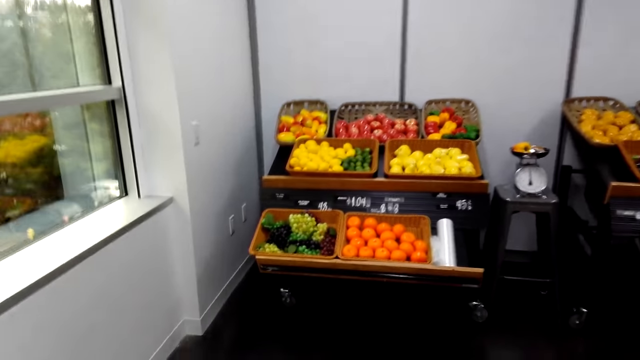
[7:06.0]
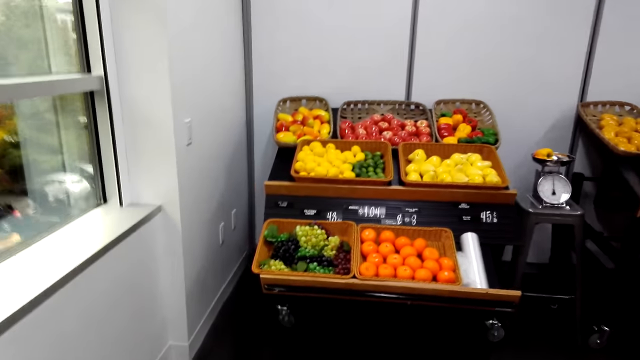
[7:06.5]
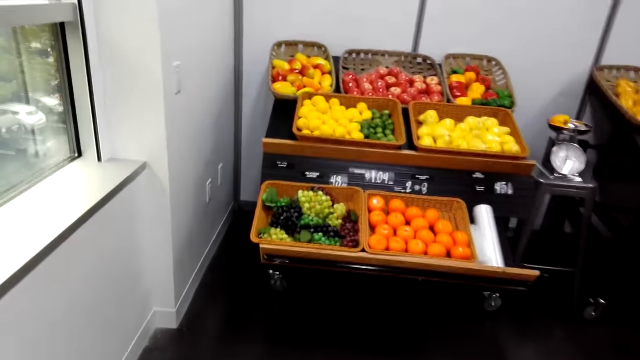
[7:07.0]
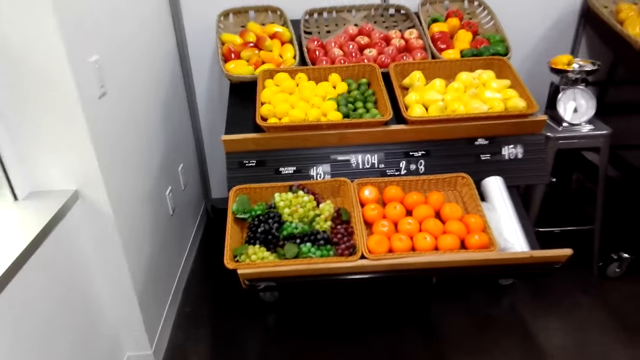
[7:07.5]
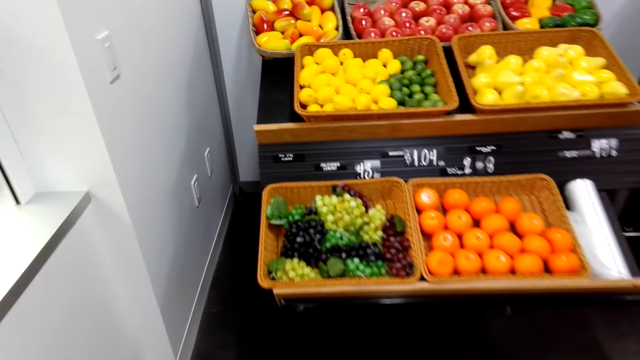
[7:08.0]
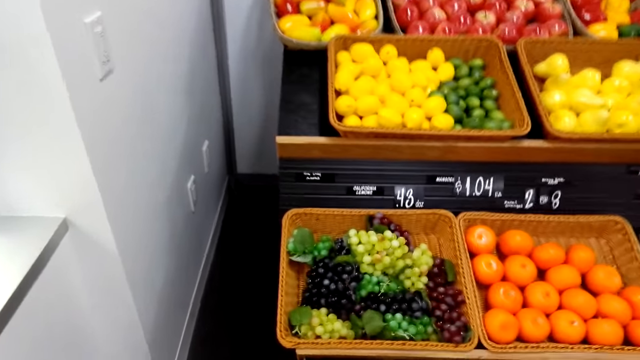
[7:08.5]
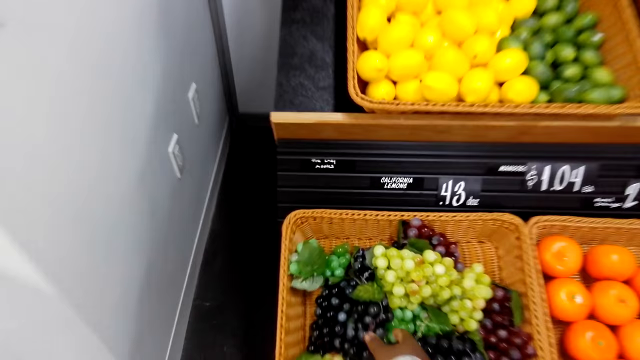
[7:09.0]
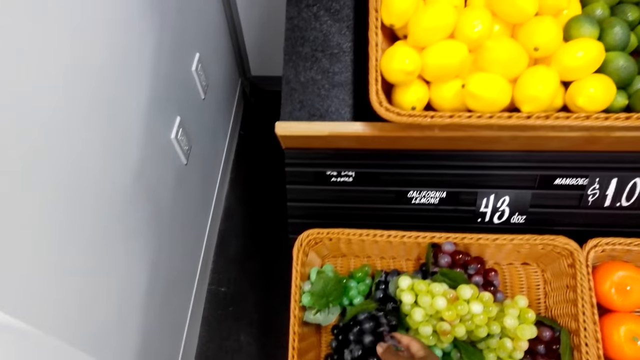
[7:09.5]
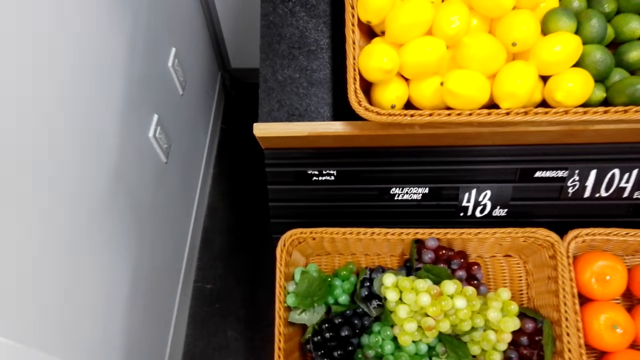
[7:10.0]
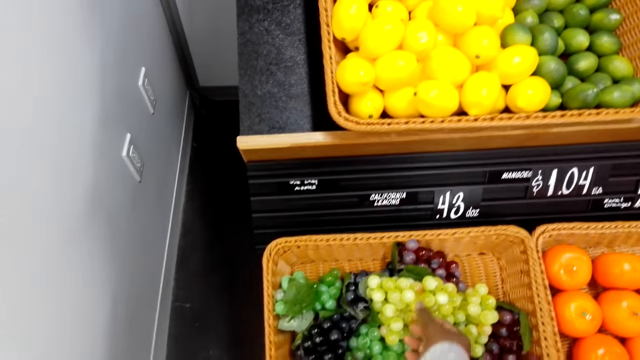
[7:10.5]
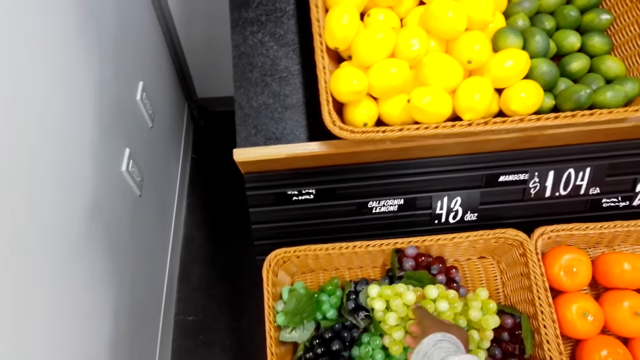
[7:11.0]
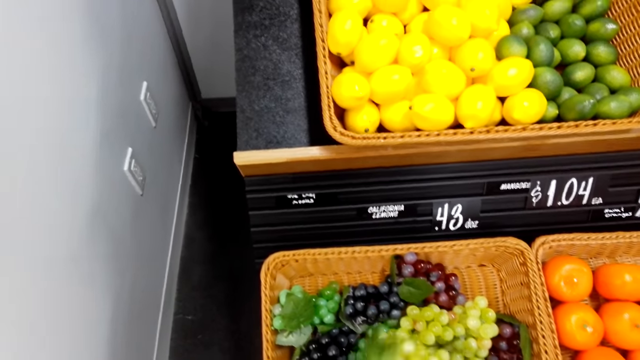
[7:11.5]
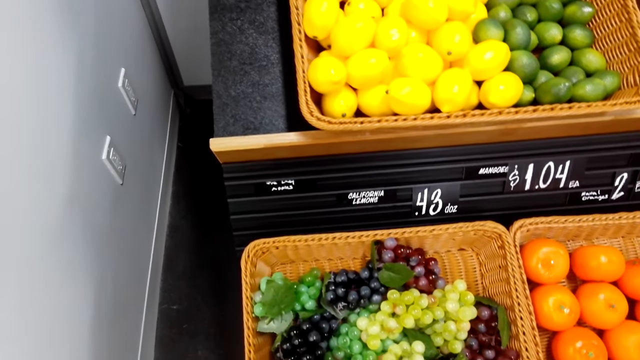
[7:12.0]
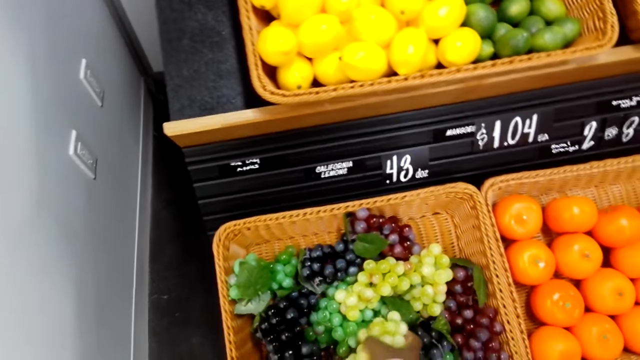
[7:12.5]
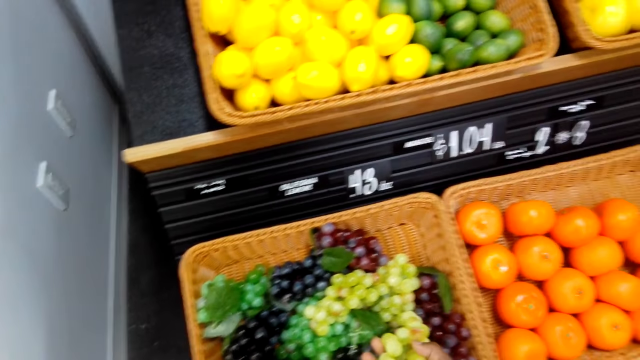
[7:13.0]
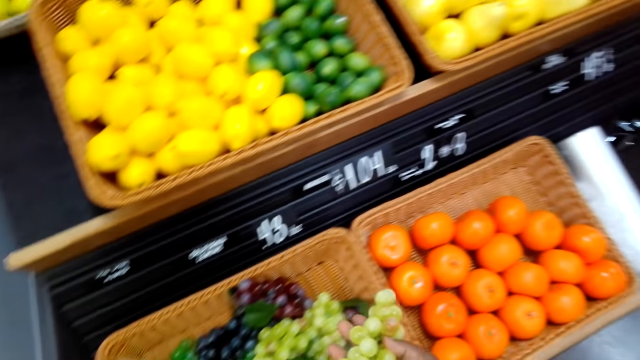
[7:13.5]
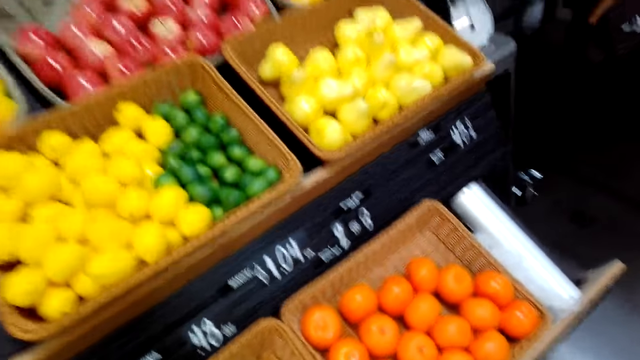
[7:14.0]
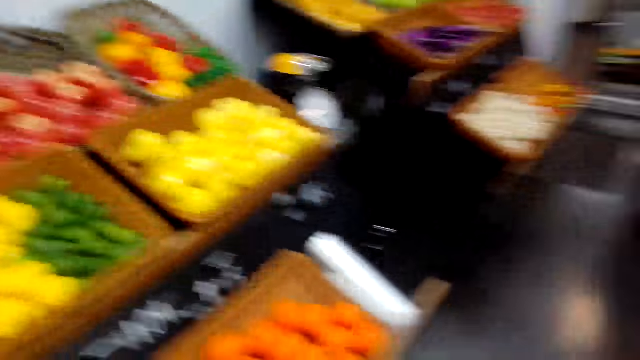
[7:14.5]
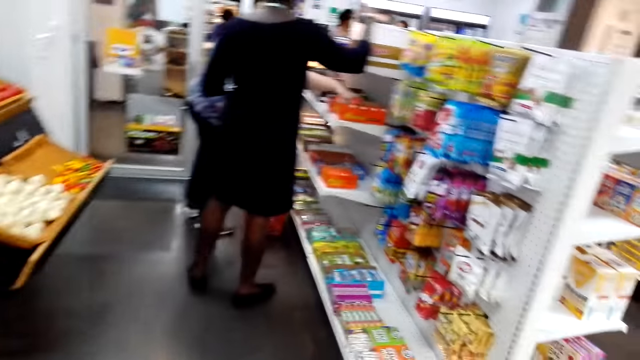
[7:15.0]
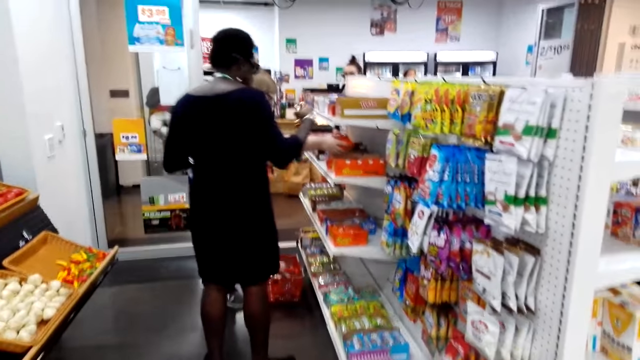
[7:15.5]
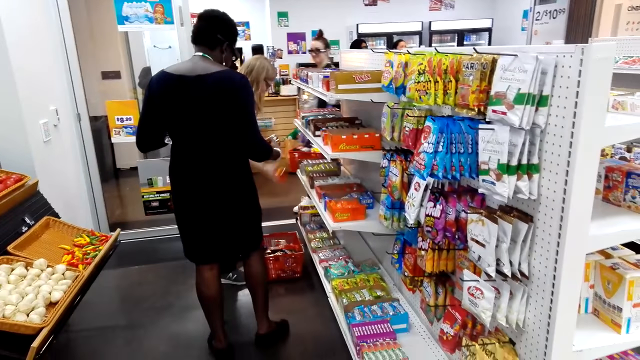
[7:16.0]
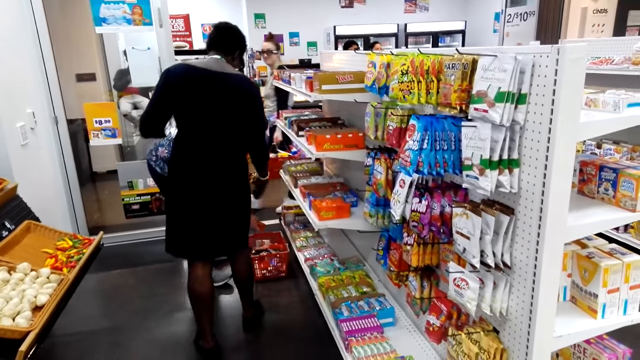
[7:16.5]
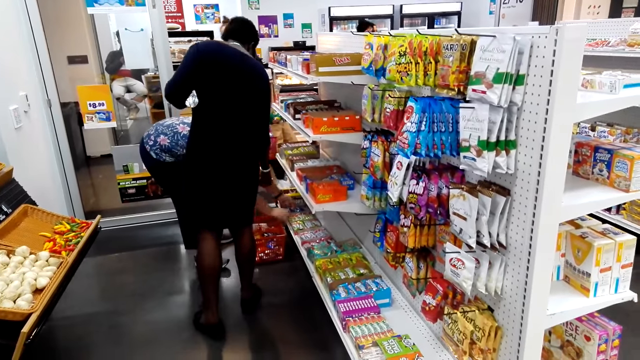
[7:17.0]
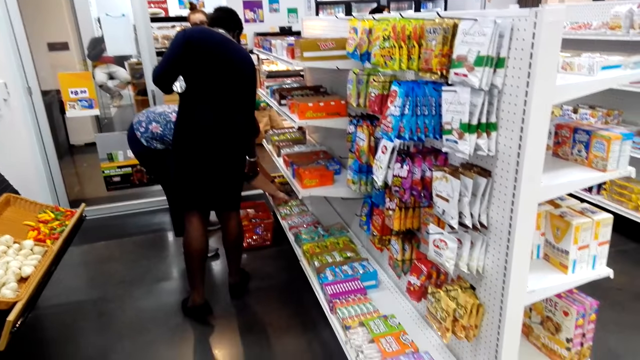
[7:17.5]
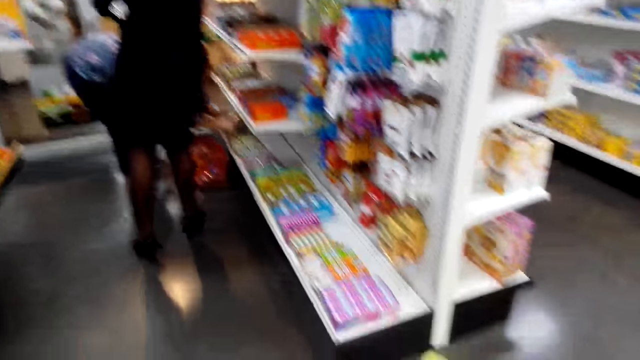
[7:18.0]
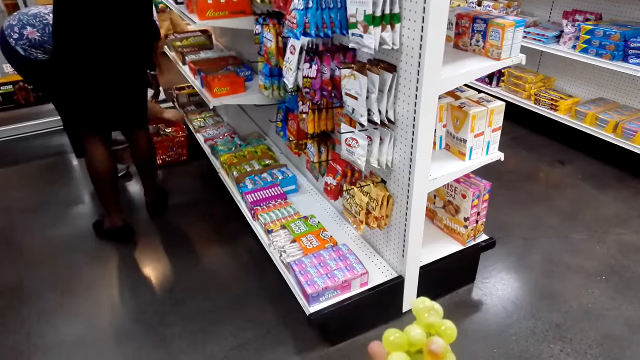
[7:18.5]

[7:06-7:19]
The camera wearer pushes the blueberries. They take the grapes from the tray. They walk in the supermarket.

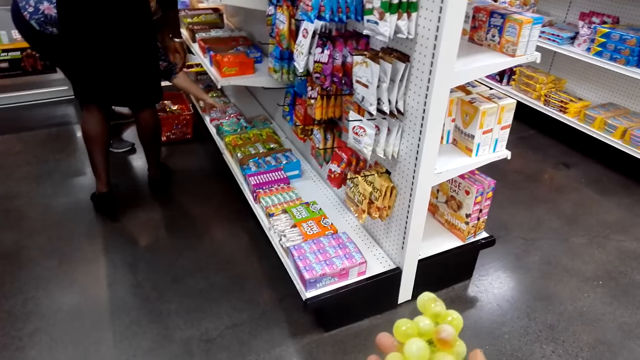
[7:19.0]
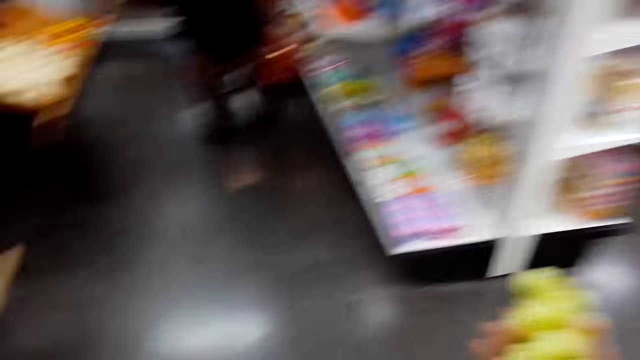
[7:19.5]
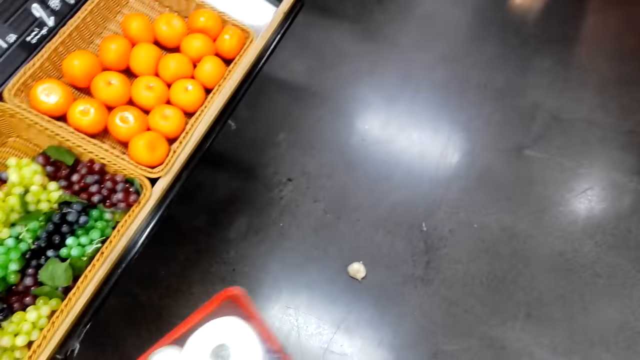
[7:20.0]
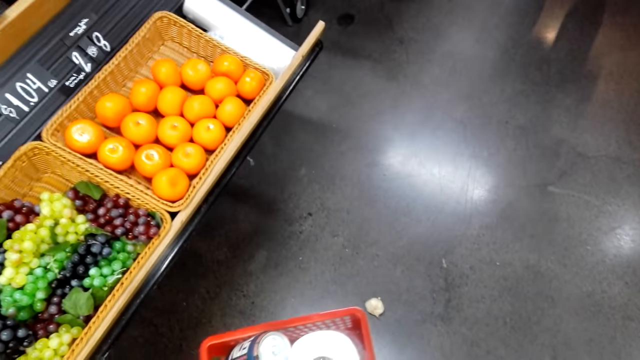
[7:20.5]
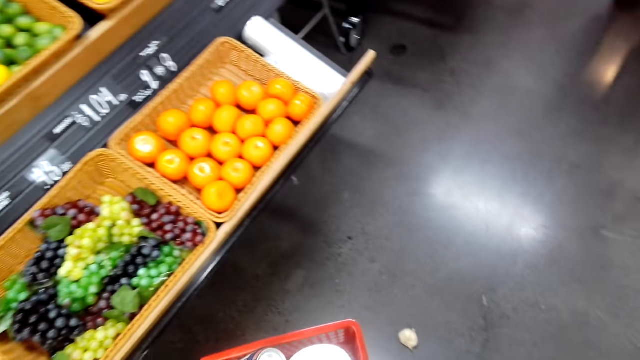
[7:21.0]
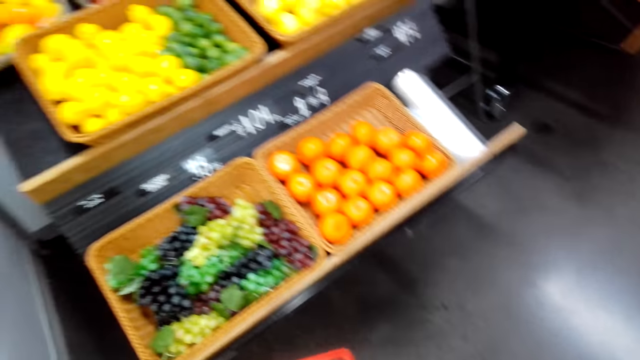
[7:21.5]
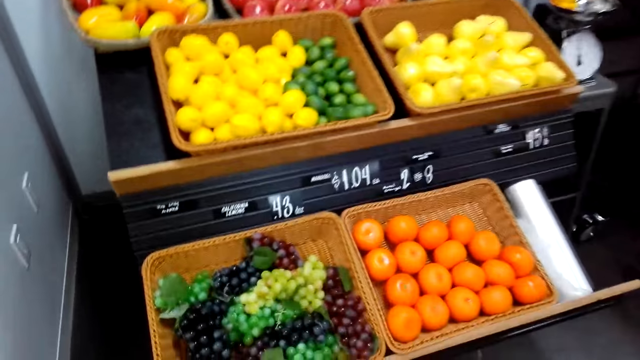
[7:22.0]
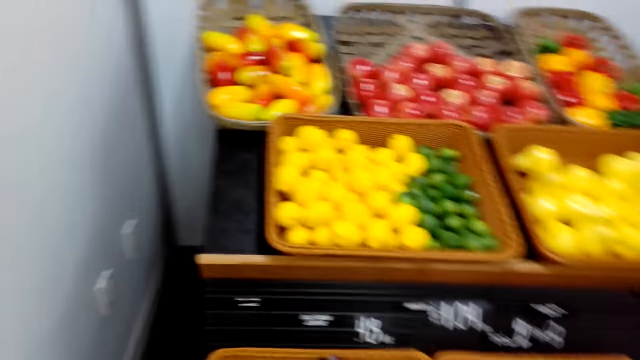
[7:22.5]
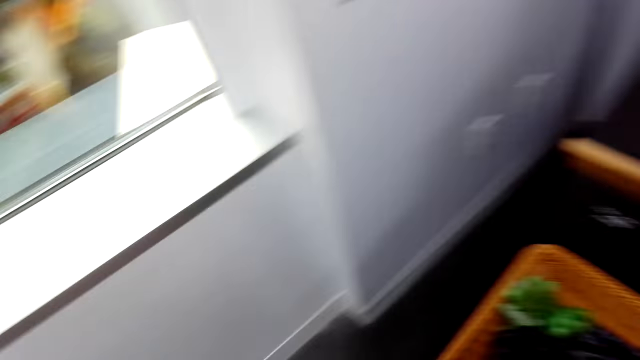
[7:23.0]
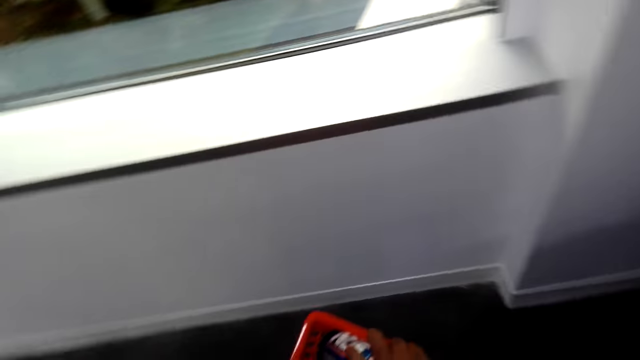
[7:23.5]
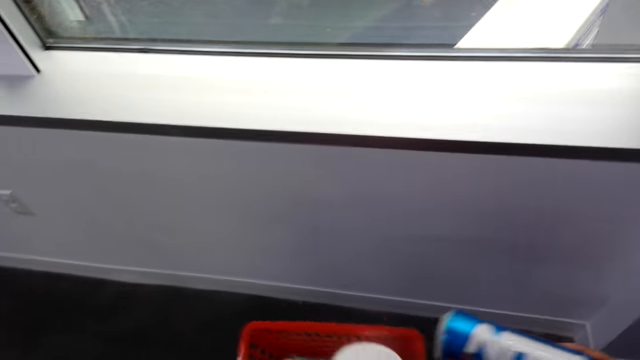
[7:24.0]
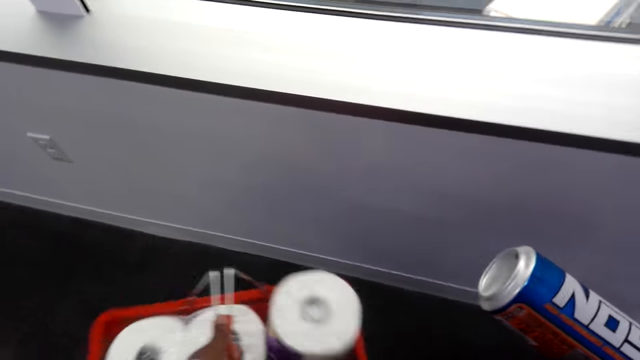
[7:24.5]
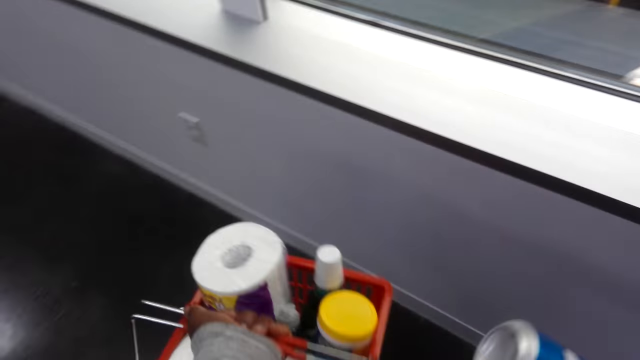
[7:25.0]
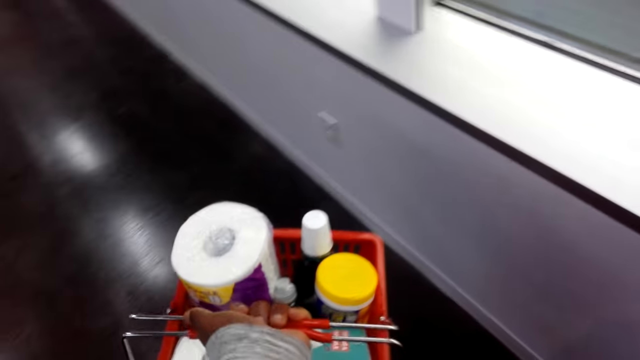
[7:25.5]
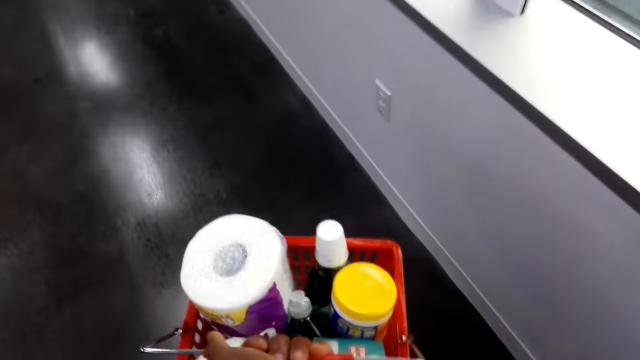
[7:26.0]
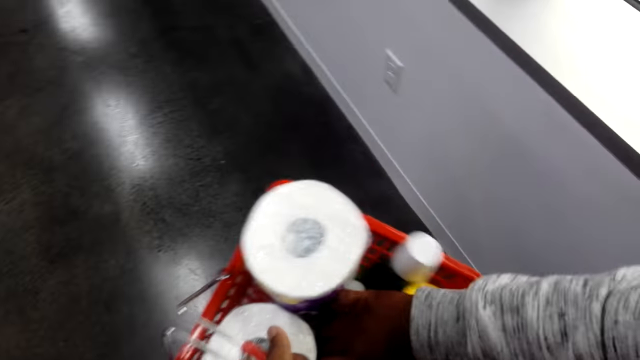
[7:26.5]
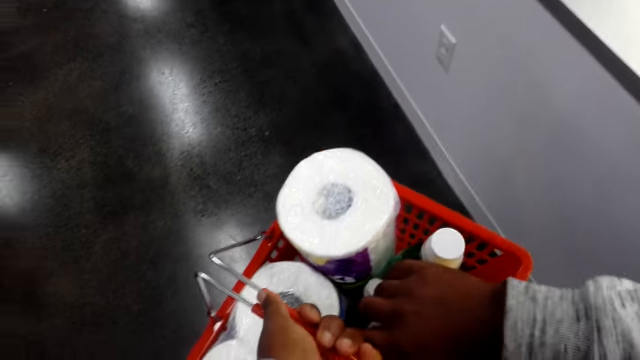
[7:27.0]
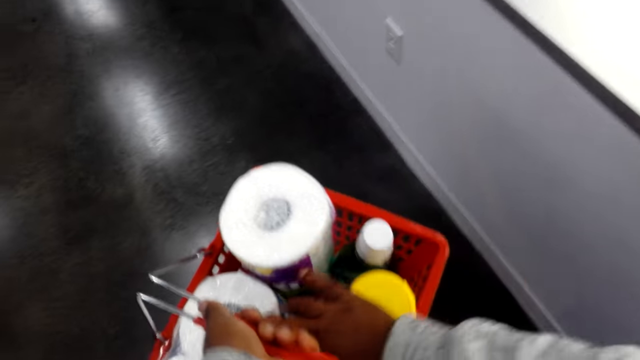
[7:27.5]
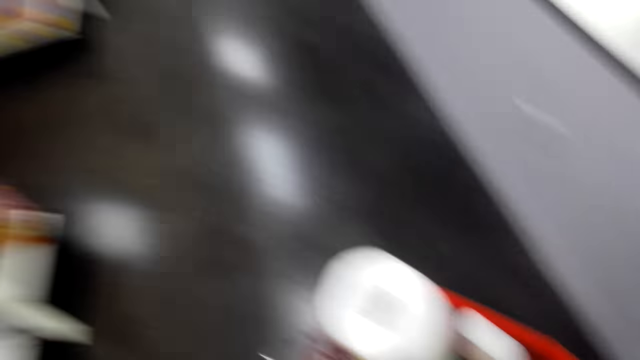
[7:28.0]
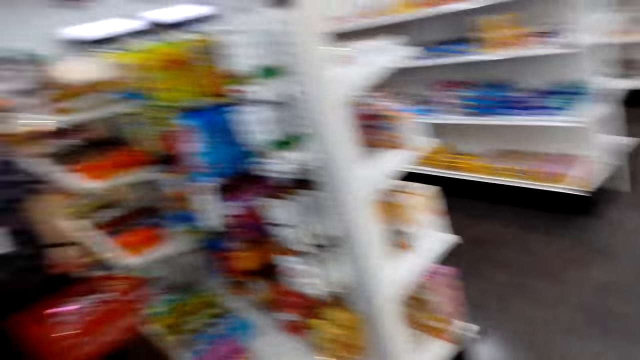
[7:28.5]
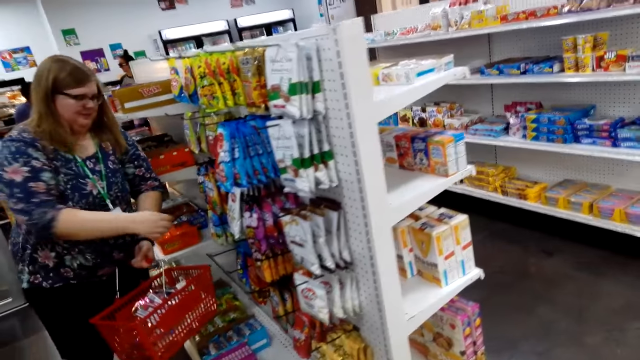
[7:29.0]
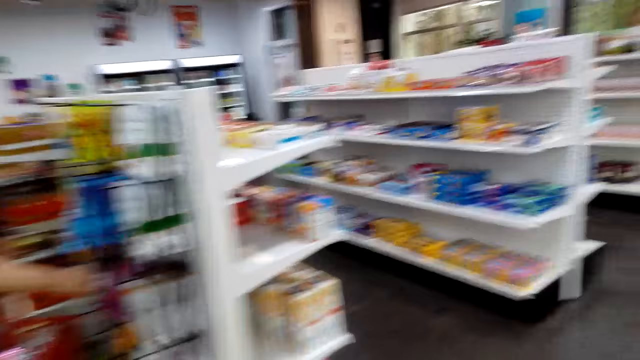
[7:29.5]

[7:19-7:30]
The camera wearer removes the energy drink from the tray.
